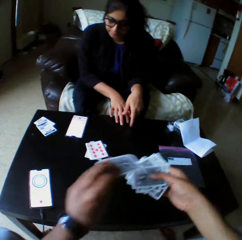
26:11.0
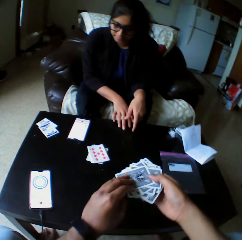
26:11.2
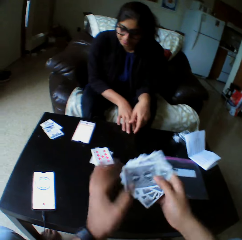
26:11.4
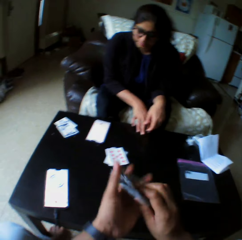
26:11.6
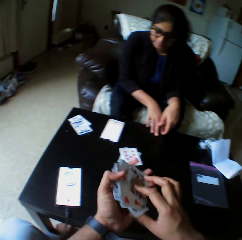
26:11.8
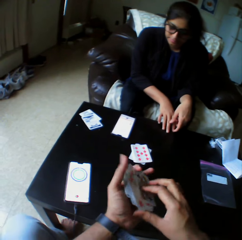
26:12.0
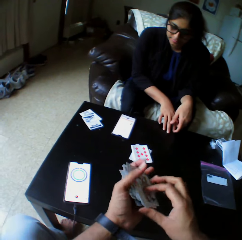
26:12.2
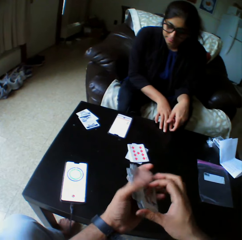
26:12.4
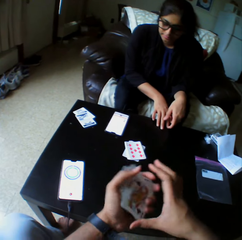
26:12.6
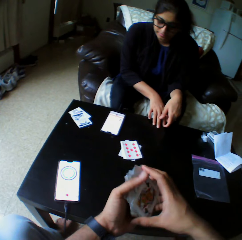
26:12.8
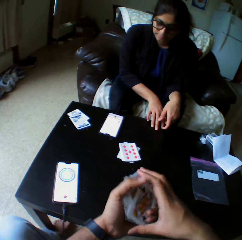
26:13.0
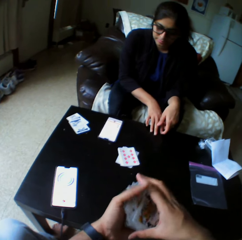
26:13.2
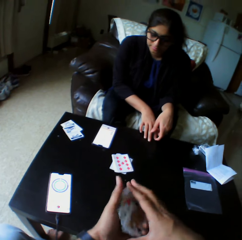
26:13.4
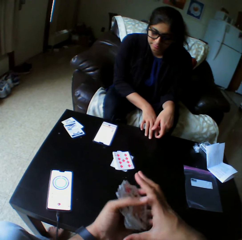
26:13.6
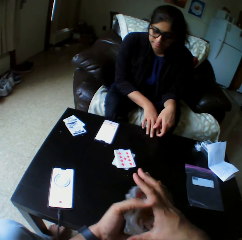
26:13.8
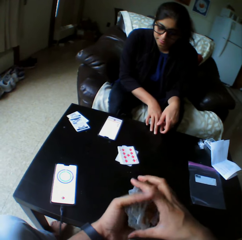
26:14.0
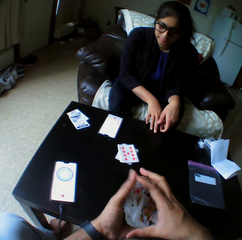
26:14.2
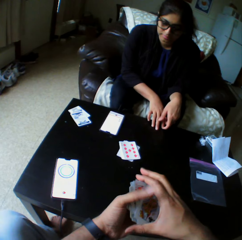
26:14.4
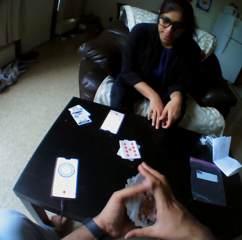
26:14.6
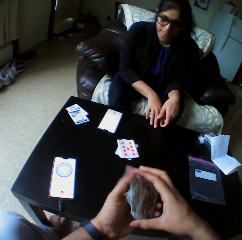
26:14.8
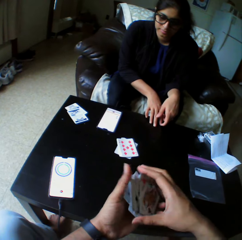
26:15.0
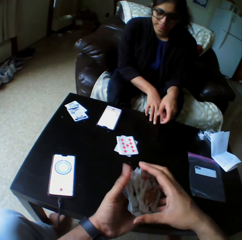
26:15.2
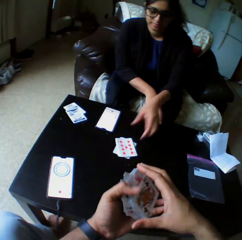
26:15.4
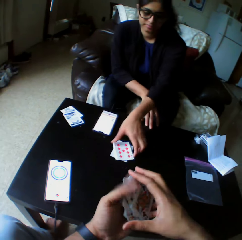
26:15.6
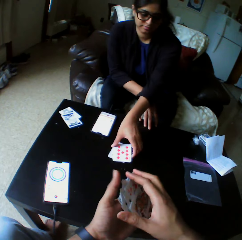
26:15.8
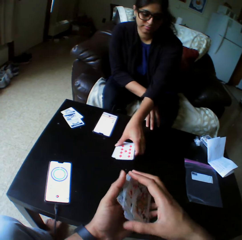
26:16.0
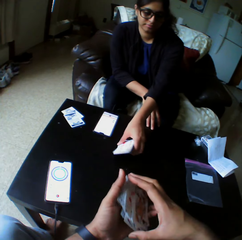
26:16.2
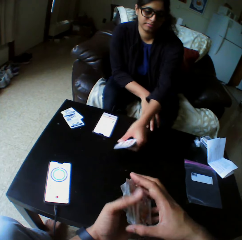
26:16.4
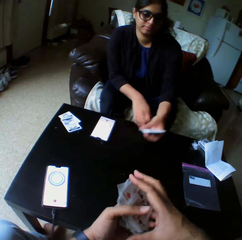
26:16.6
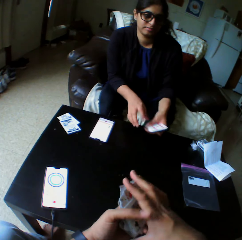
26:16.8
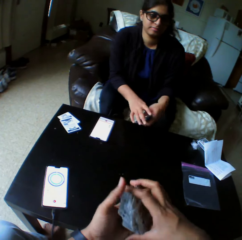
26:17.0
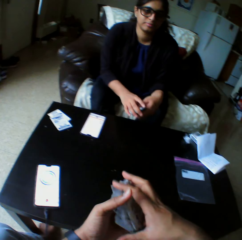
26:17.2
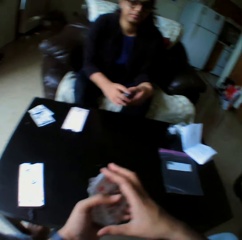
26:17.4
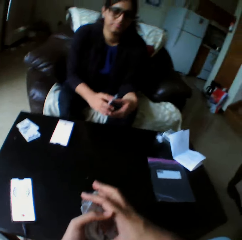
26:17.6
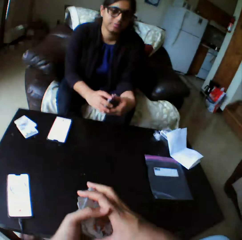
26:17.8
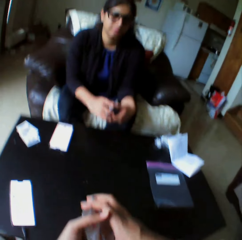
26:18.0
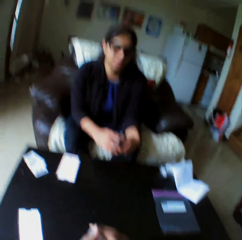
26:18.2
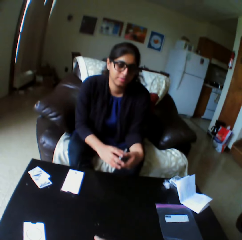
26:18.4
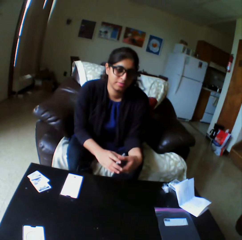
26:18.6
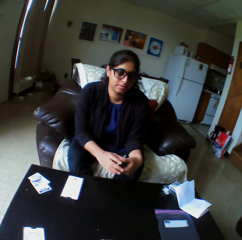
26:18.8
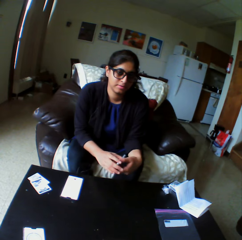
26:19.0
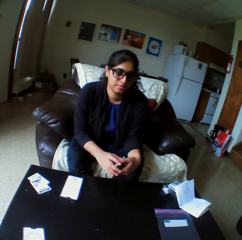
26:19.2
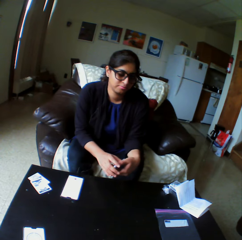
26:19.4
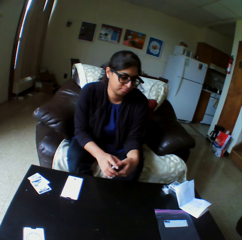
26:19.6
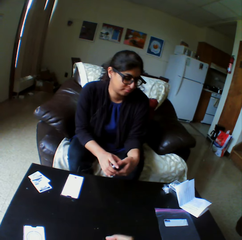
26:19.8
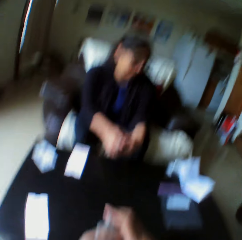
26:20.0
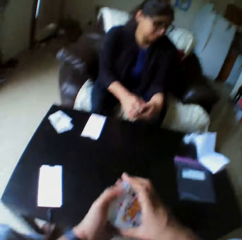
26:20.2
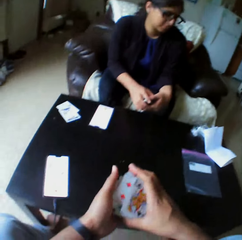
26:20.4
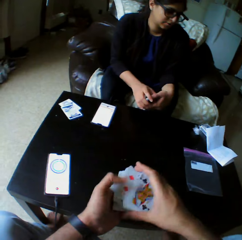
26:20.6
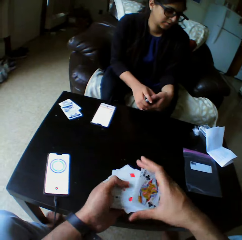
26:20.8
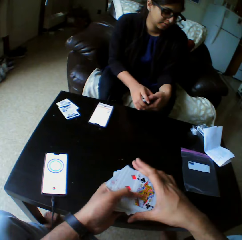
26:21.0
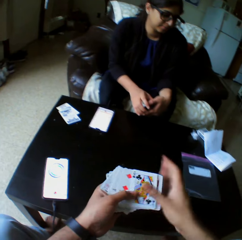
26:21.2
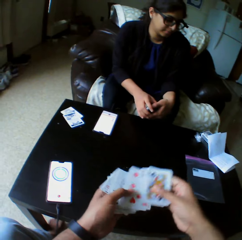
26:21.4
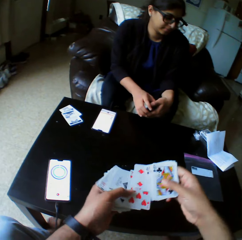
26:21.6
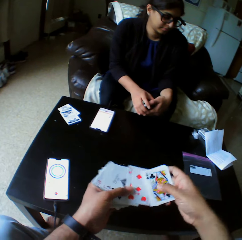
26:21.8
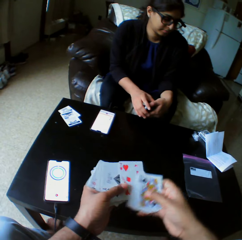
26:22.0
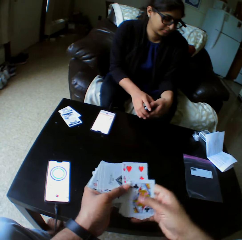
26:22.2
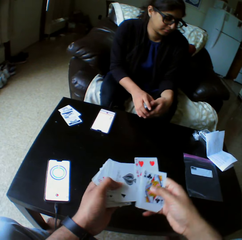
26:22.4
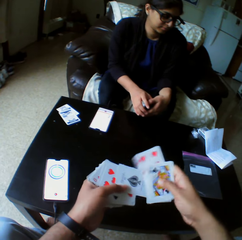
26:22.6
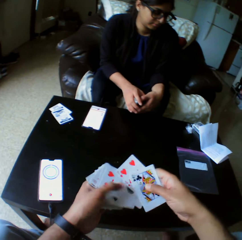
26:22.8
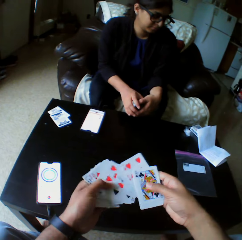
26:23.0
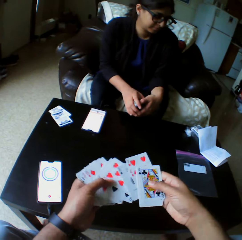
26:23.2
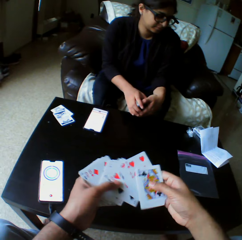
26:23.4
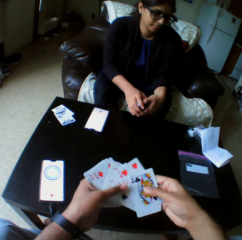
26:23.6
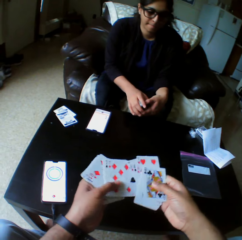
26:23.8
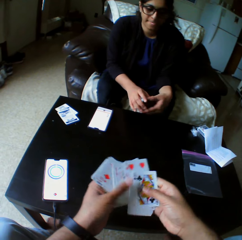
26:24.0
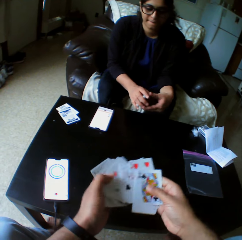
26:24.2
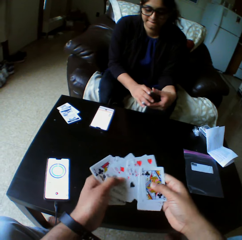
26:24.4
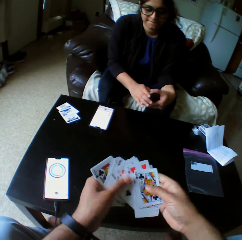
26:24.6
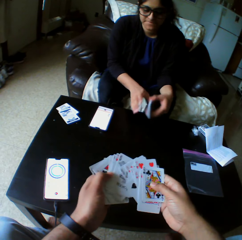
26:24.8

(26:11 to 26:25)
The camera wearer picks up a card from the table with the left hand. A woman puts her hand on the table. The camera wearer shuffles the card with both hands, and arranges the playing cards. The woman picks up the card from the table with the left hand, and shuffles the cards with both hands. The camera wearer shuffles the cards with both hands. The woman looks at the camera wearer. The camera wearer selects the playing cards.

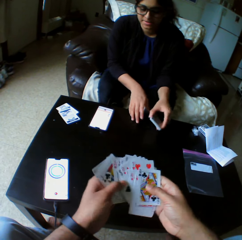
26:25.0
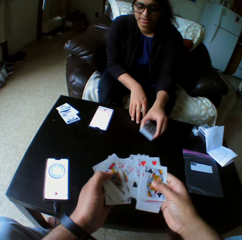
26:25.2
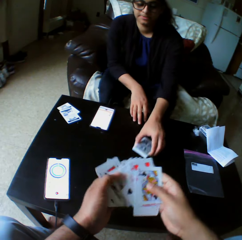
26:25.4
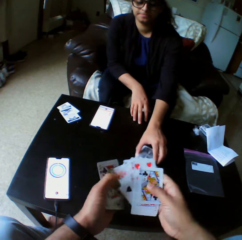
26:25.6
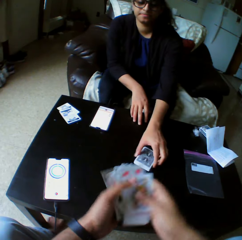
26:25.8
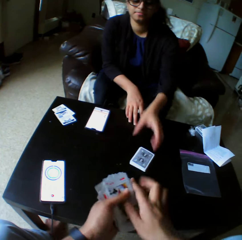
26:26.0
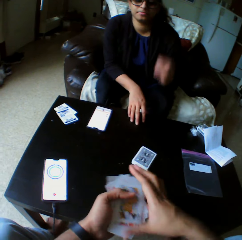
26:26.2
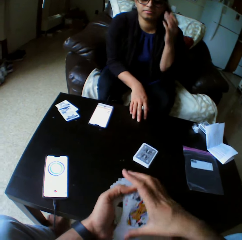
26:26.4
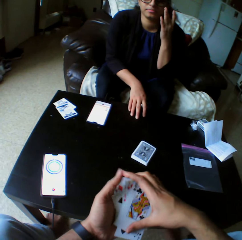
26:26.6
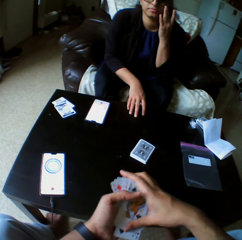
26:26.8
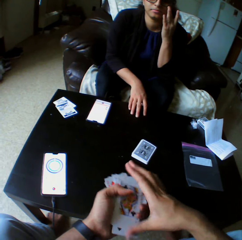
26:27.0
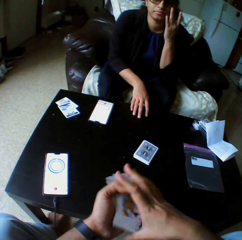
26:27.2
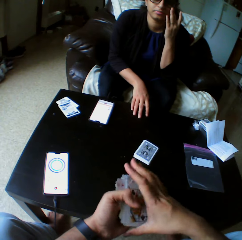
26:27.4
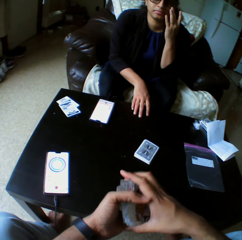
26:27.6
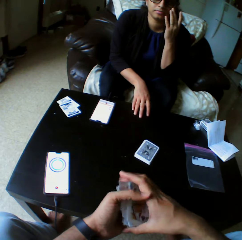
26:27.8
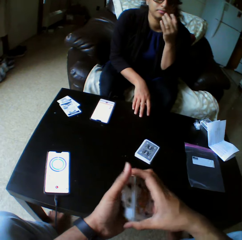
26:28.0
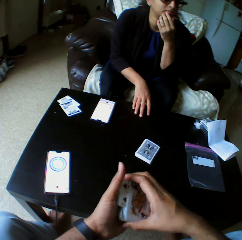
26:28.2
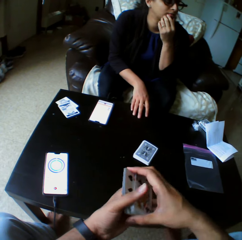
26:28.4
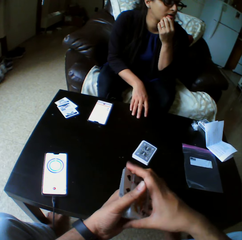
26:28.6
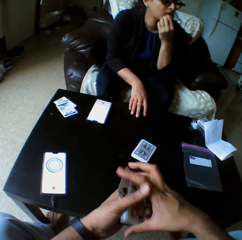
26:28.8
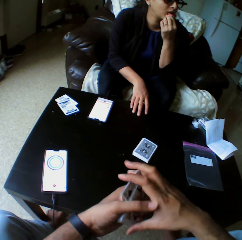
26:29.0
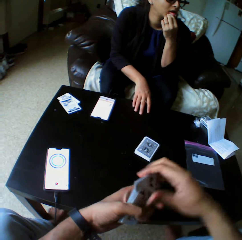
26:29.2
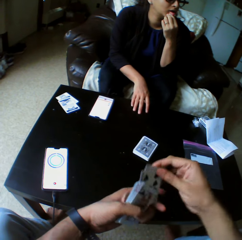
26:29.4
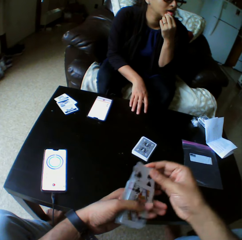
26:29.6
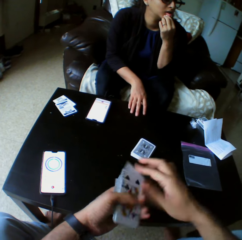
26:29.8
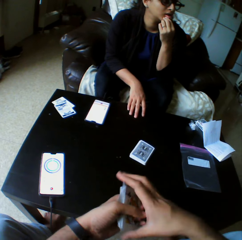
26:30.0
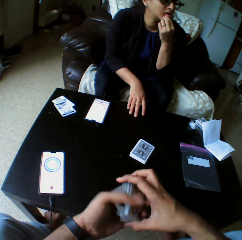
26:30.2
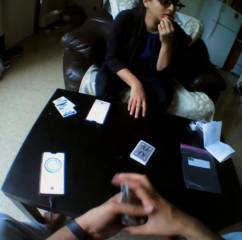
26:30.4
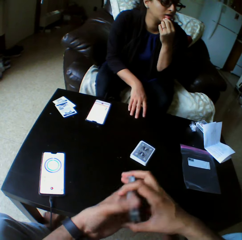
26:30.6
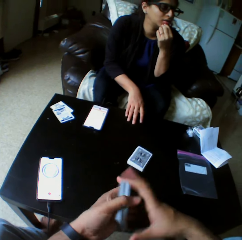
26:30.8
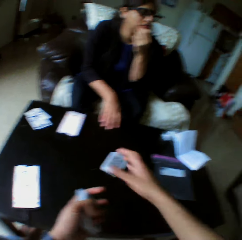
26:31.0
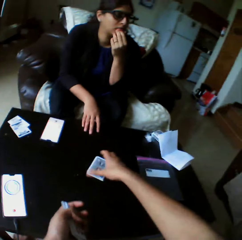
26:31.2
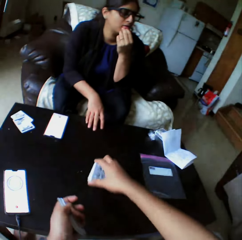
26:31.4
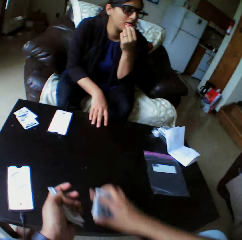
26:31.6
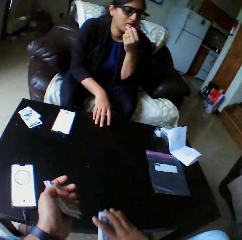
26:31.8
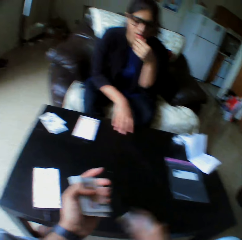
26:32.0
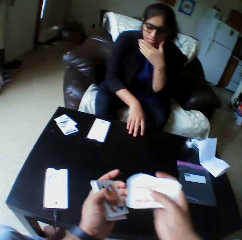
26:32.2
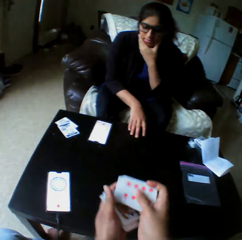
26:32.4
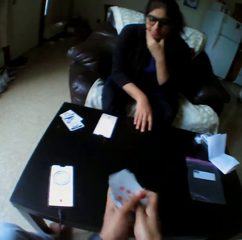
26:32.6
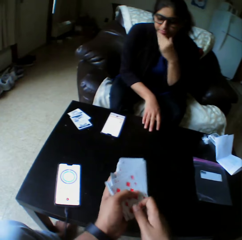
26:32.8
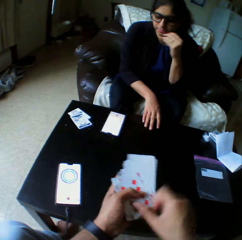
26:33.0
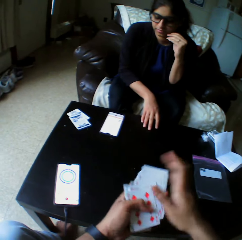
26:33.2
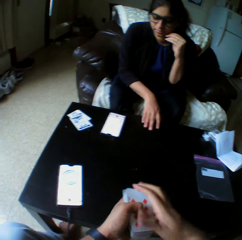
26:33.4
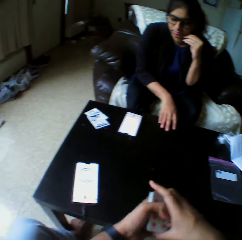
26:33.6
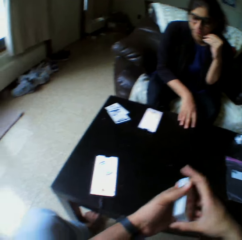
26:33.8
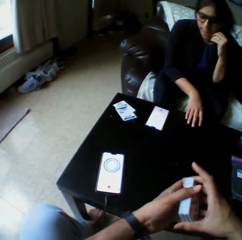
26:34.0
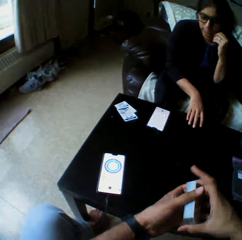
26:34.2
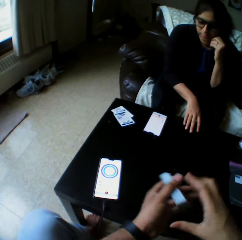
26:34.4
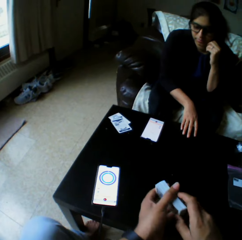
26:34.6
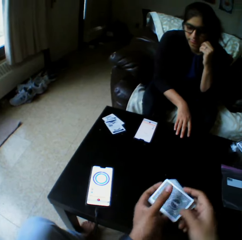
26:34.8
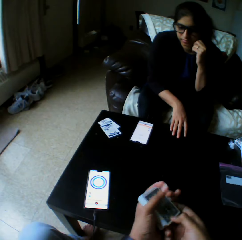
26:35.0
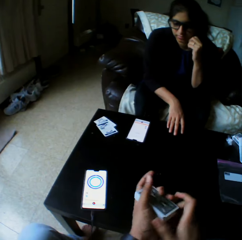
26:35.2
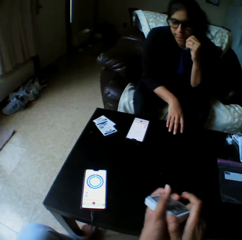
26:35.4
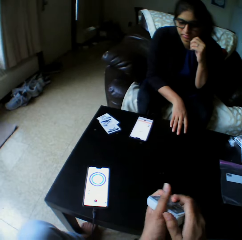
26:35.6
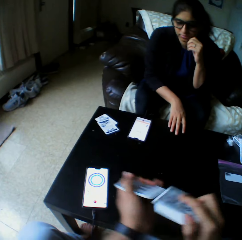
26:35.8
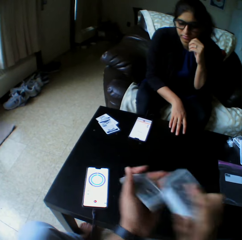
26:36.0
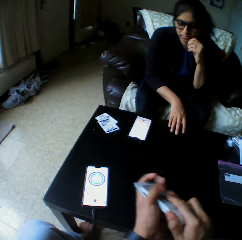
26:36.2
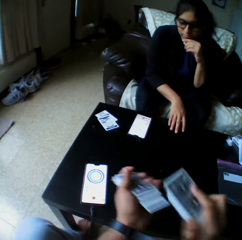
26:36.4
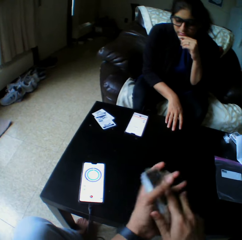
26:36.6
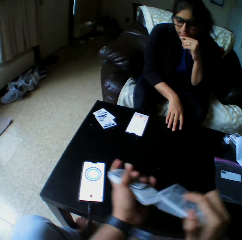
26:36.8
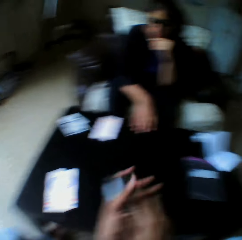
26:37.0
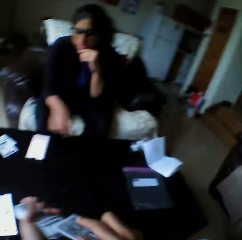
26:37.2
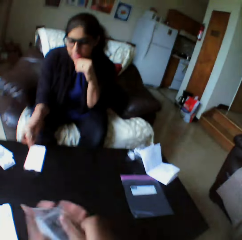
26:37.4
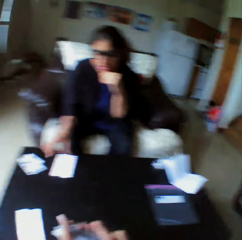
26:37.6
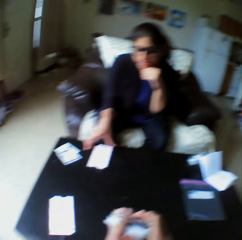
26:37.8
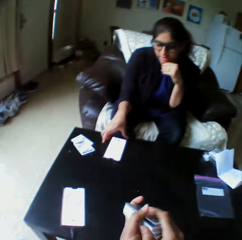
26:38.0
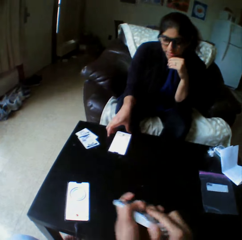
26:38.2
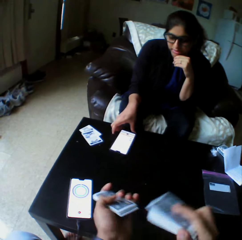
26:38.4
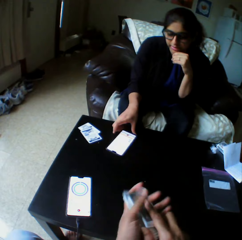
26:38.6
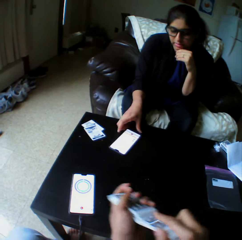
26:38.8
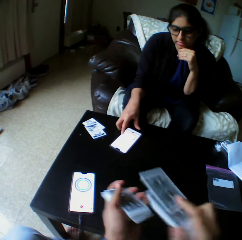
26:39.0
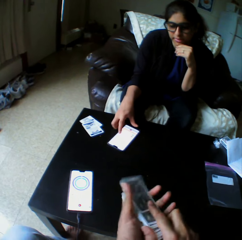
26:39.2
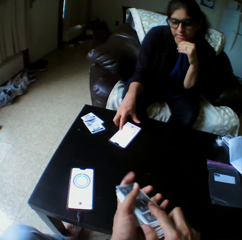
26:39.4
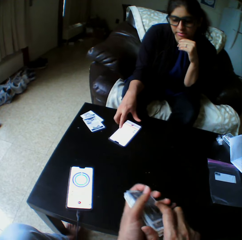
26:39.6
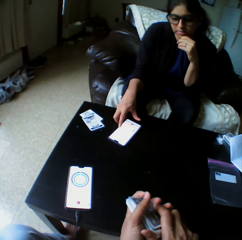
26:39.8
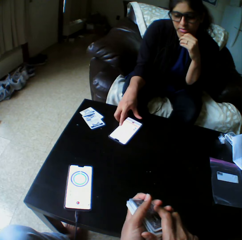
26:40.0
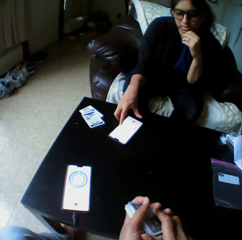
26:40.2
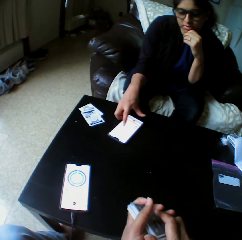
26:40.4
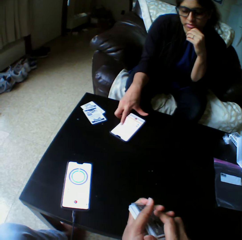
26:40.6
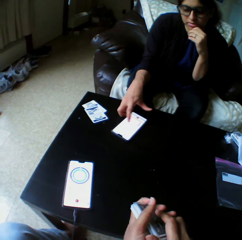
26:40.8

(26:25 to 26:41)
A woman drops the cards with the left hand. She touches her eyeglasses. The camera wearer arranges the playing cards. The woman looks aside. The camera wearer picks up a card from the table with the right hand. They arrange the playing card, and shuffle the cards with both hands. The woman looks at the phone. The camera wearer taps the playing cards. The woman moves the phone with the right hand.
